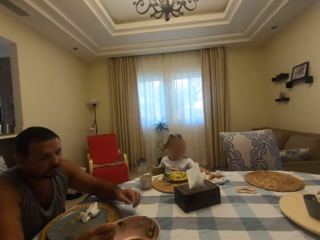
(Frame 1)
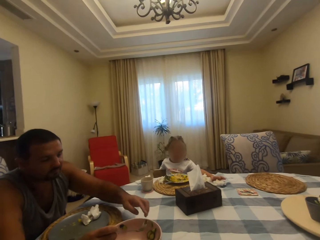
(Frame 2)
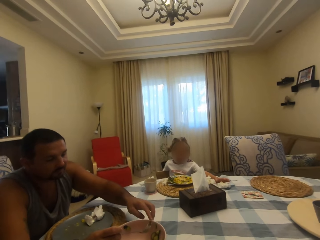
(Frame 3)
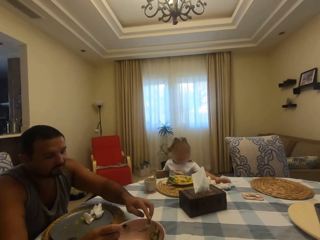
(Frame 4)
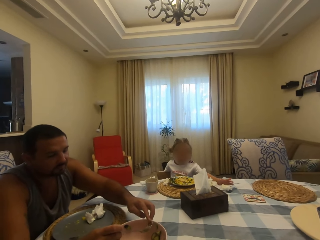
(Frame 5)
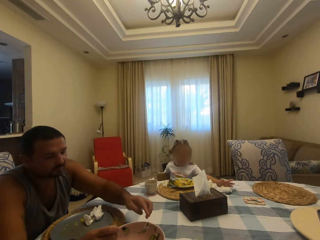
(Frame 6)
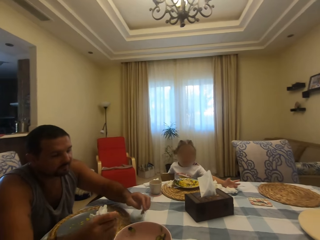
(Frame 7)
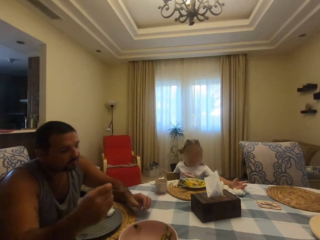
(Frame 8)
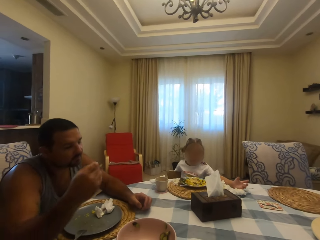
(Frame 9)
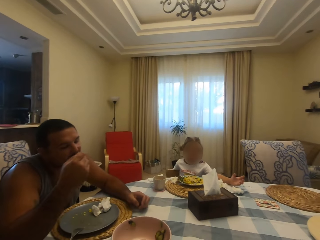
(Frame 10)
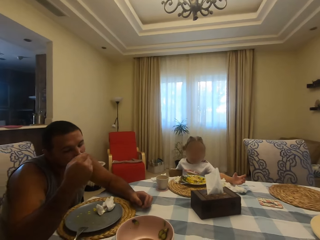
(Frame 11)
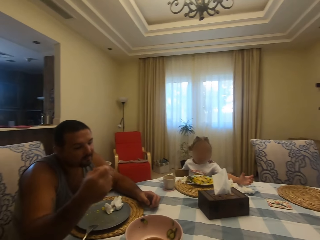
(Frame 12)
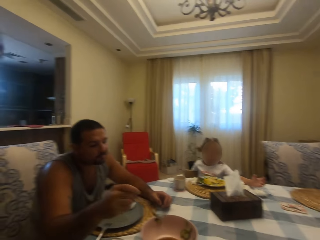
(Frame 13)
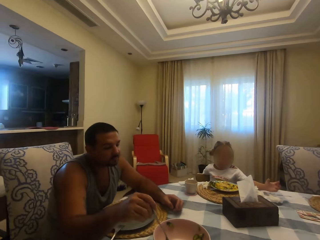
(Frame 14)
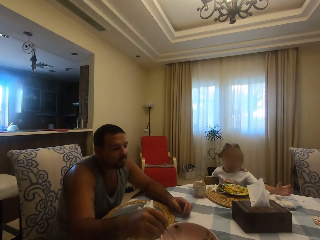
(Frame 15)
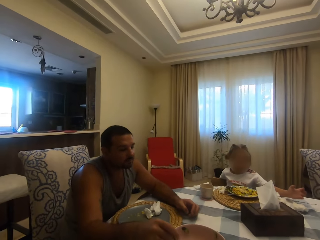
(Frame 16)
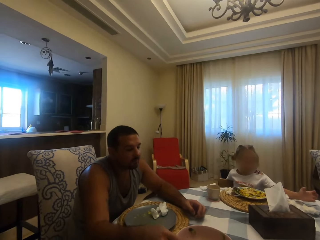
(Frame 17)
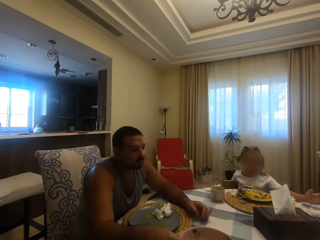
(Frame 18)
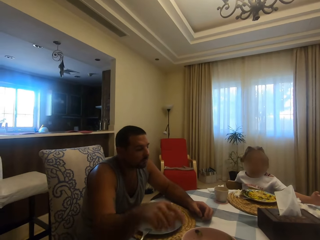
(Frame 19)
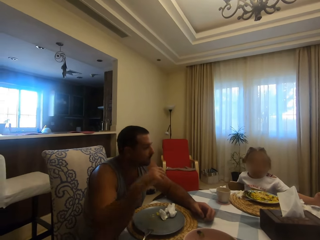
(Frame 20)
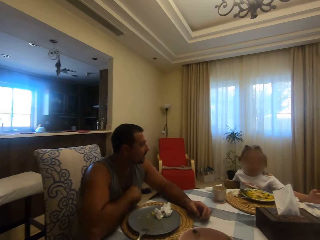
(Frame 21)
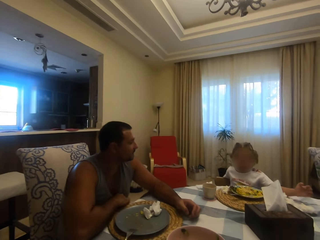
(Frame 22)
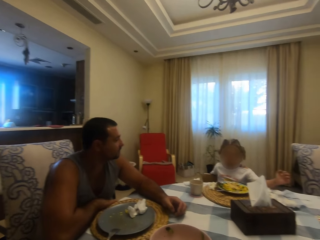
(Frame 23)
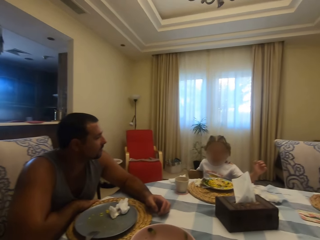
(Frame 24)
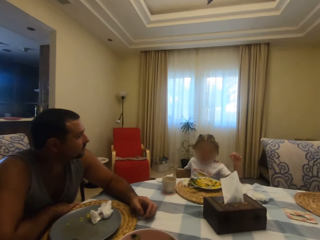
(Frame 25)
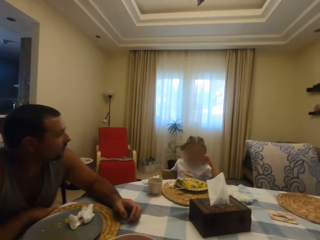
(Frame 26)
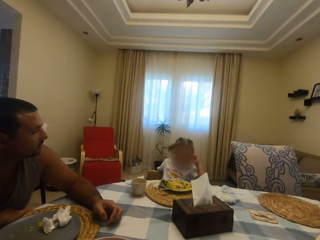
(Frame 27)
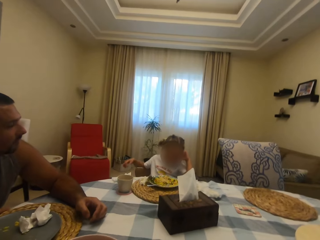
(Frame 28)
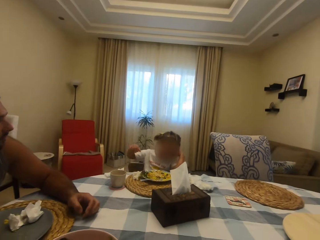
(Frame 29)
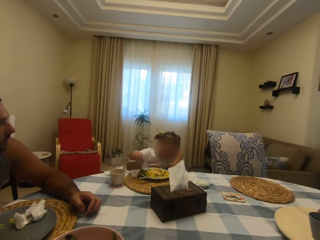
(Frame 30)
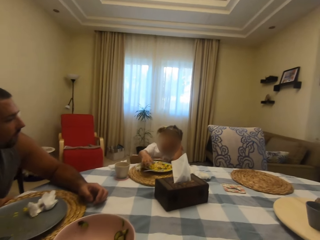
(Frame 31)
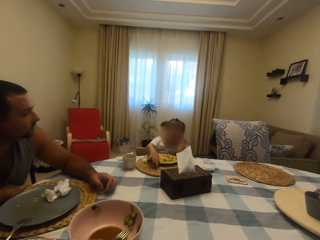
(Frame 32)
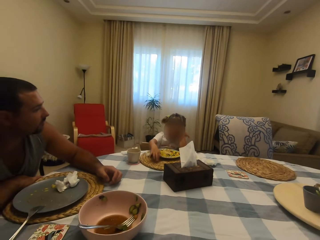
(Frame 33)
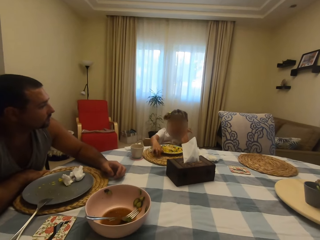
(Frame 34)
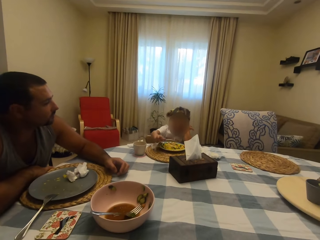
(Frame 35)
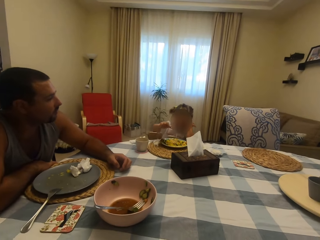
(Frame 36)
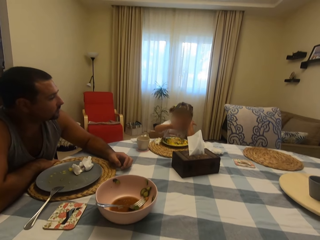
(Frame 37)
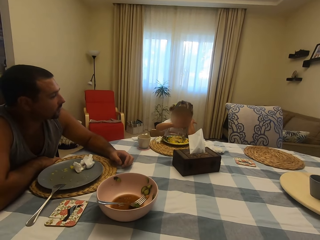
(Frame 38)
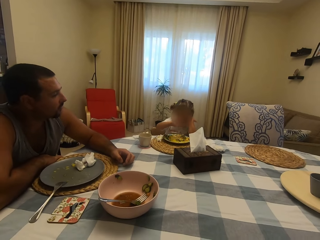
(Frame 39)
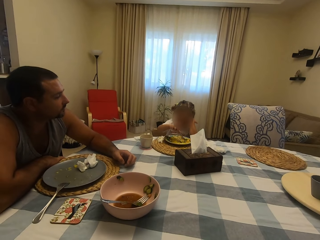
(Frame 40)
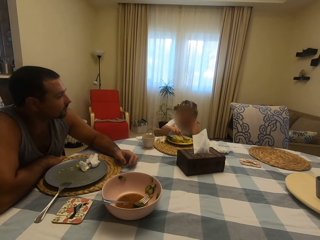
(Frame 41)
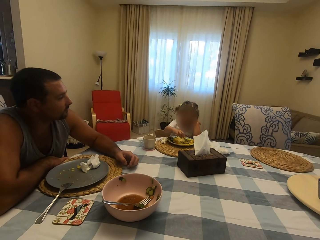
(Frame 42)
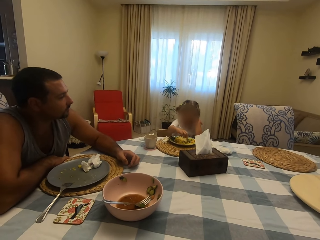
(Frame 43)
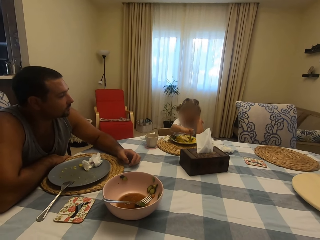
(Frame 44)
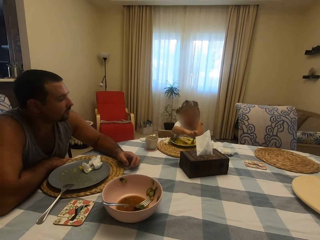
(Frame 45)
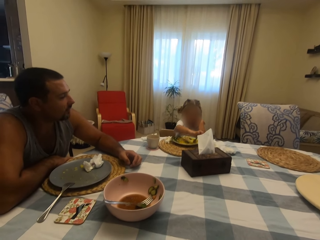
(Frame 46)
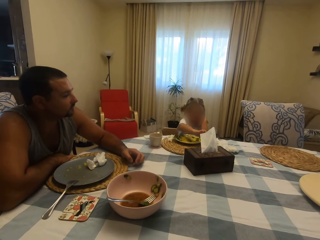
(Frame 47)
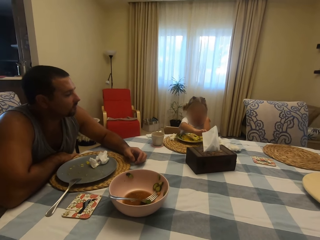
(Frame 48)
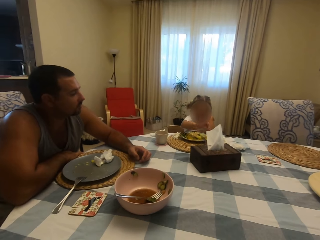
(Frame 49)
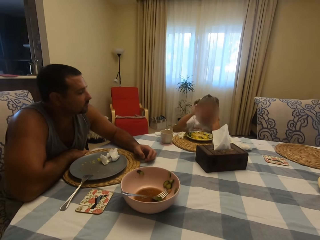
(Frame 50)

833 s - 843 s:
A man eats something. The camera wearer speaks to the man. They look around. Another person speaks to the camera wearer.

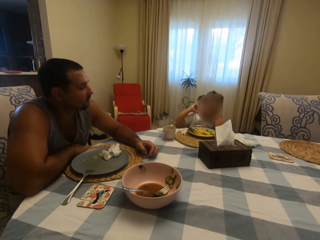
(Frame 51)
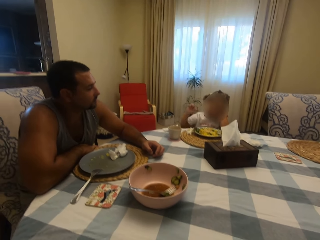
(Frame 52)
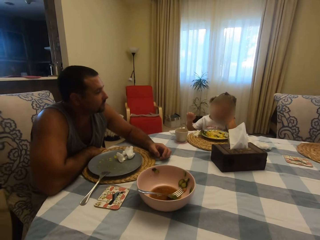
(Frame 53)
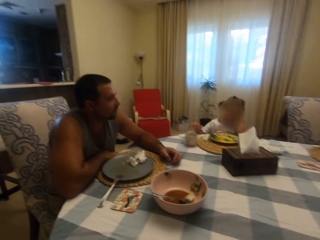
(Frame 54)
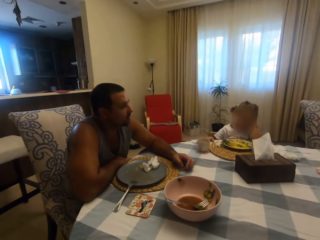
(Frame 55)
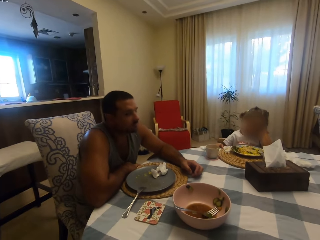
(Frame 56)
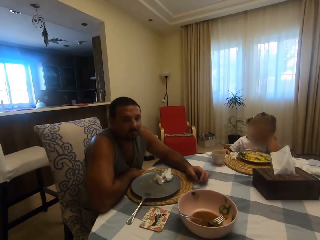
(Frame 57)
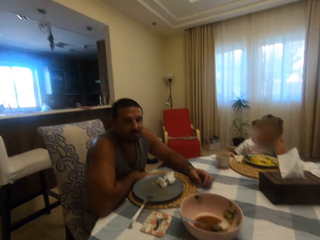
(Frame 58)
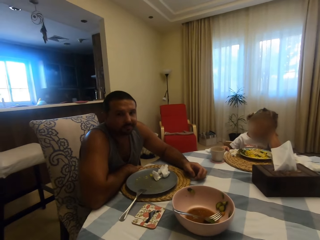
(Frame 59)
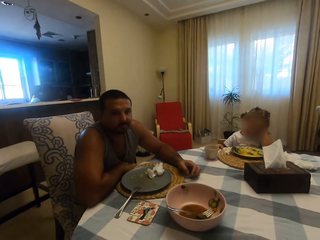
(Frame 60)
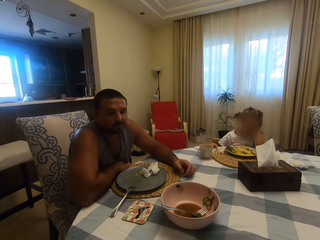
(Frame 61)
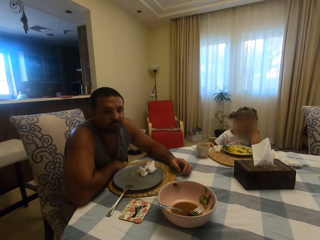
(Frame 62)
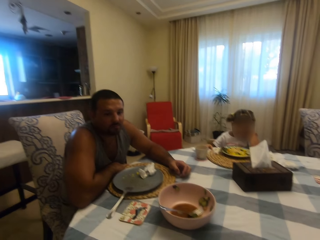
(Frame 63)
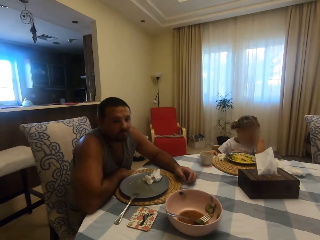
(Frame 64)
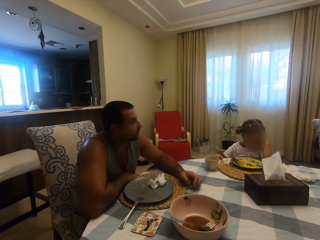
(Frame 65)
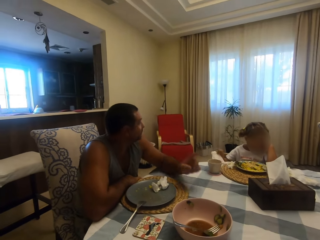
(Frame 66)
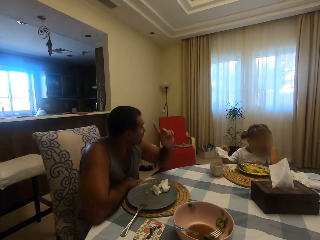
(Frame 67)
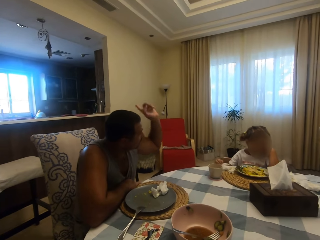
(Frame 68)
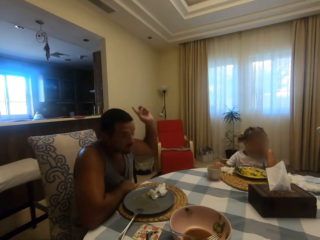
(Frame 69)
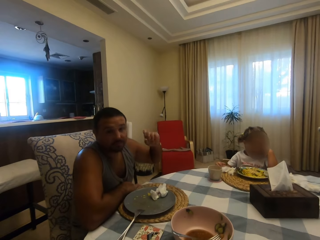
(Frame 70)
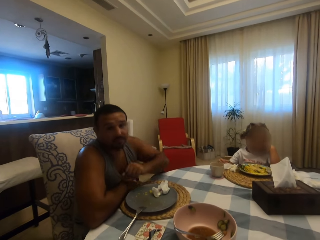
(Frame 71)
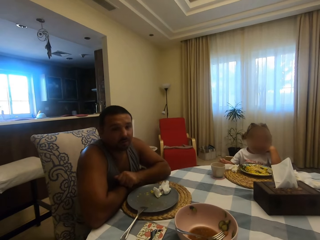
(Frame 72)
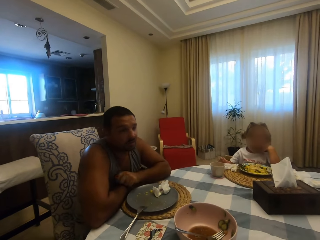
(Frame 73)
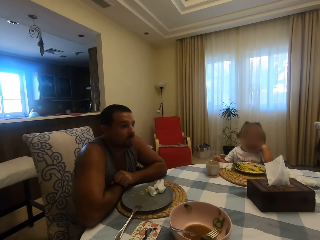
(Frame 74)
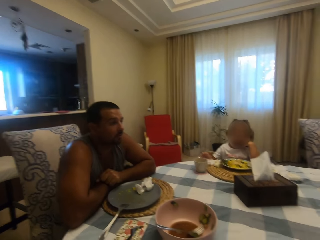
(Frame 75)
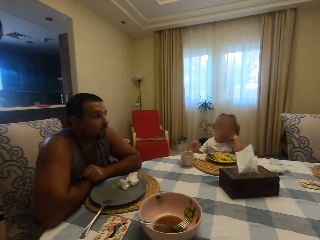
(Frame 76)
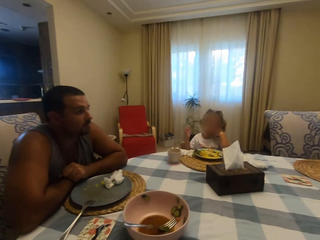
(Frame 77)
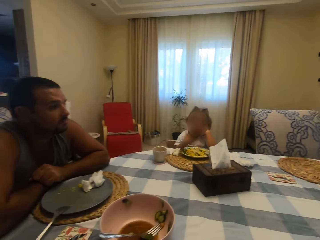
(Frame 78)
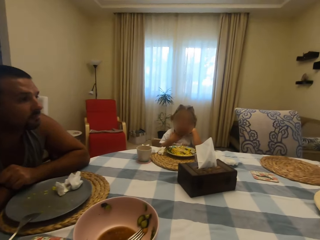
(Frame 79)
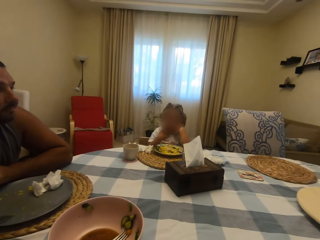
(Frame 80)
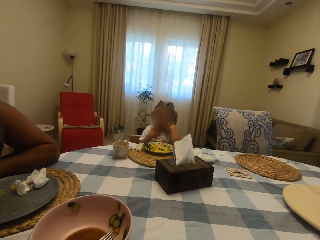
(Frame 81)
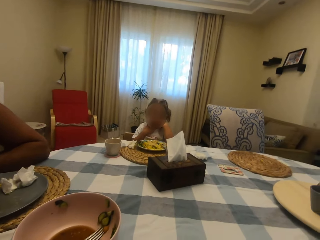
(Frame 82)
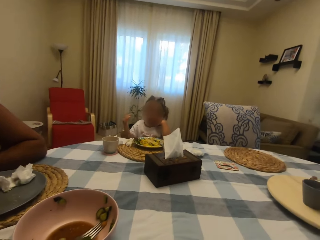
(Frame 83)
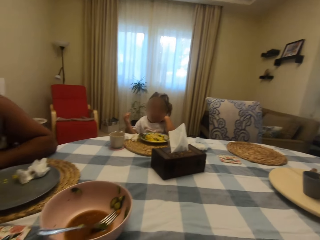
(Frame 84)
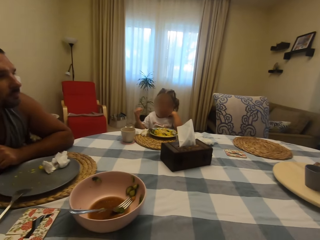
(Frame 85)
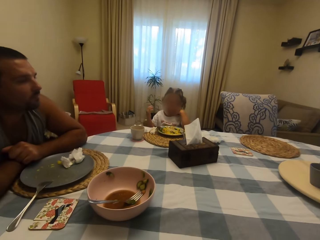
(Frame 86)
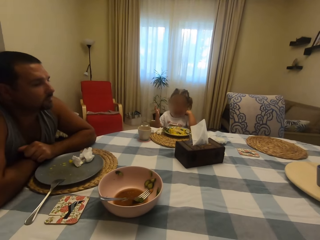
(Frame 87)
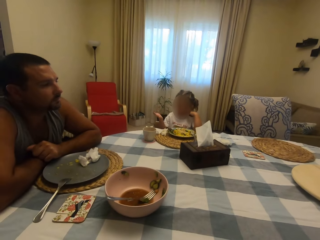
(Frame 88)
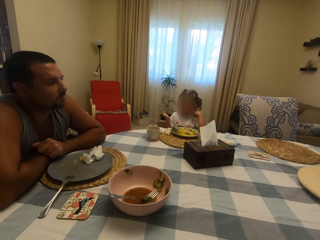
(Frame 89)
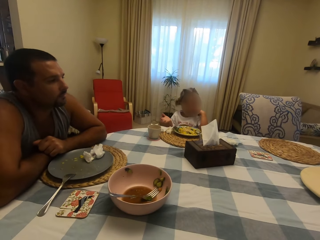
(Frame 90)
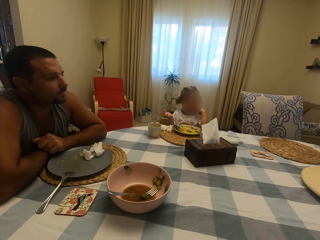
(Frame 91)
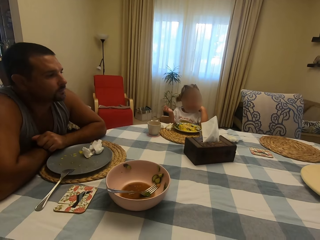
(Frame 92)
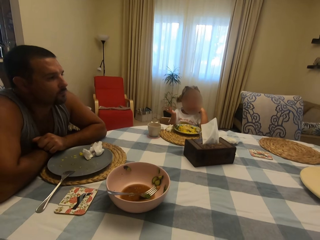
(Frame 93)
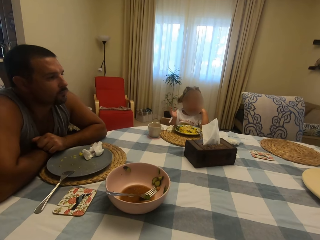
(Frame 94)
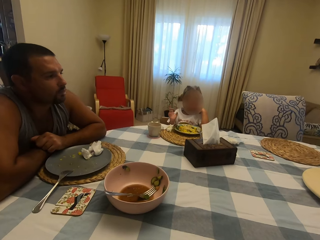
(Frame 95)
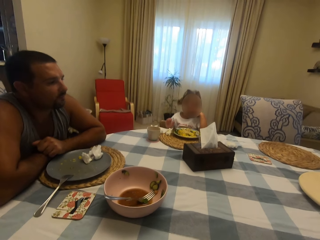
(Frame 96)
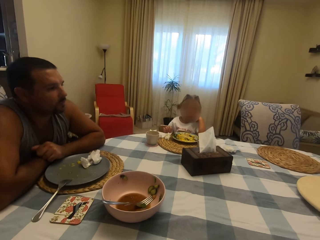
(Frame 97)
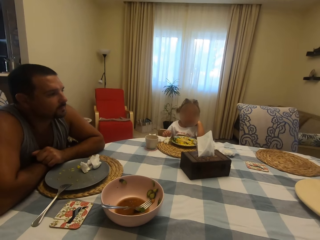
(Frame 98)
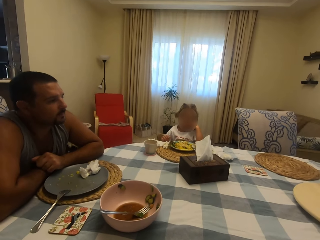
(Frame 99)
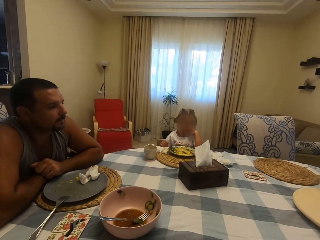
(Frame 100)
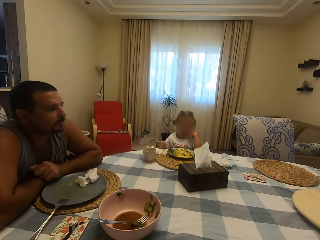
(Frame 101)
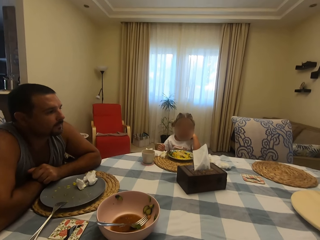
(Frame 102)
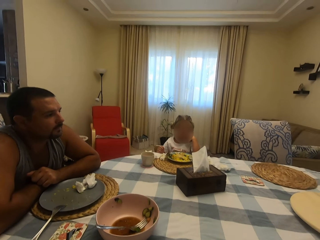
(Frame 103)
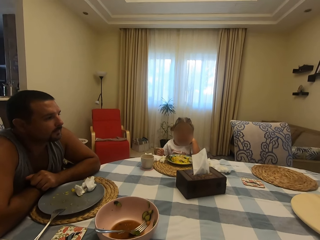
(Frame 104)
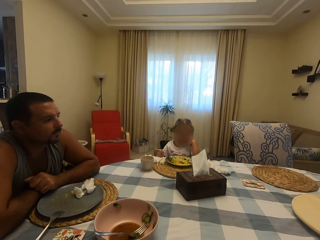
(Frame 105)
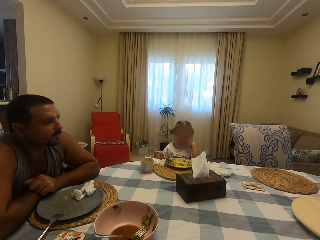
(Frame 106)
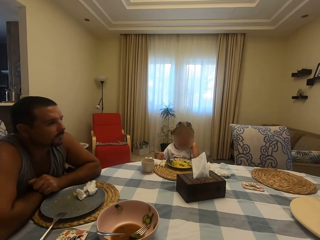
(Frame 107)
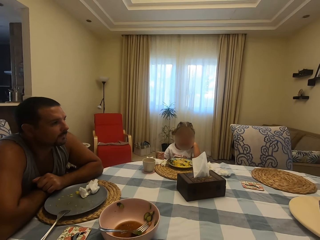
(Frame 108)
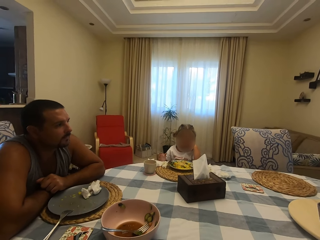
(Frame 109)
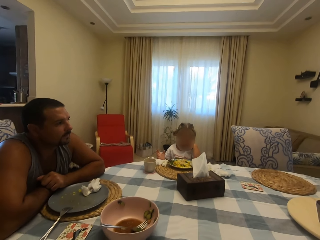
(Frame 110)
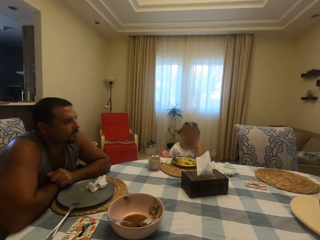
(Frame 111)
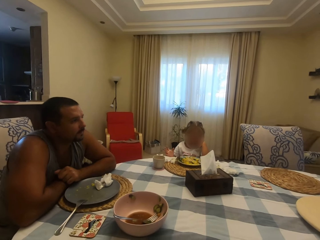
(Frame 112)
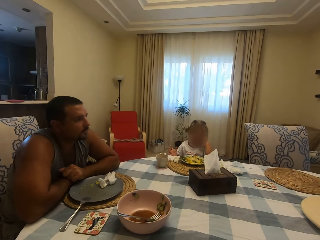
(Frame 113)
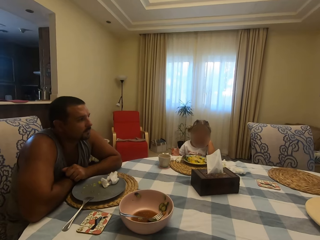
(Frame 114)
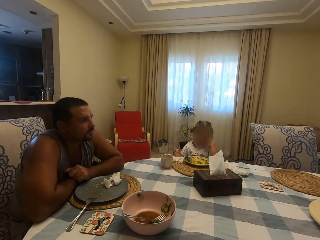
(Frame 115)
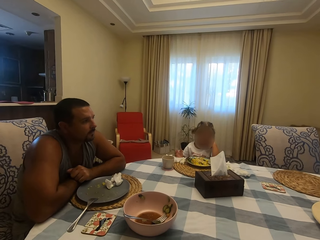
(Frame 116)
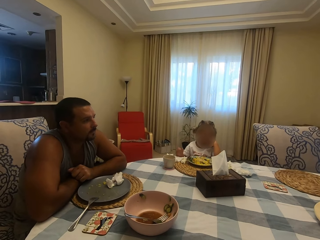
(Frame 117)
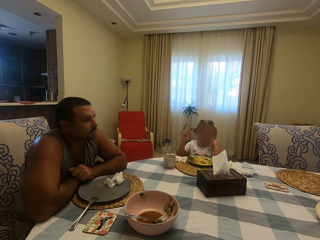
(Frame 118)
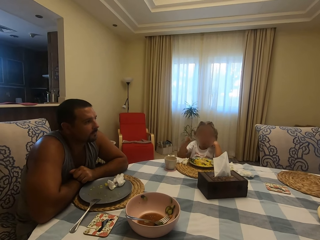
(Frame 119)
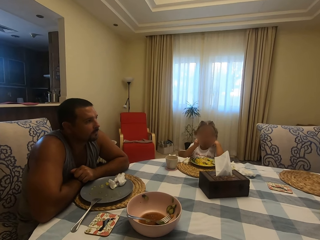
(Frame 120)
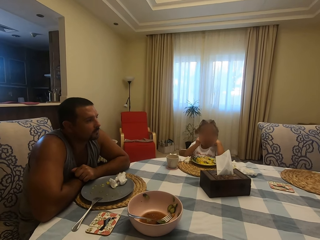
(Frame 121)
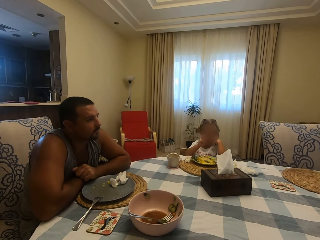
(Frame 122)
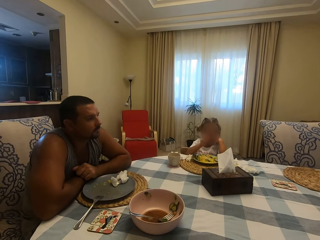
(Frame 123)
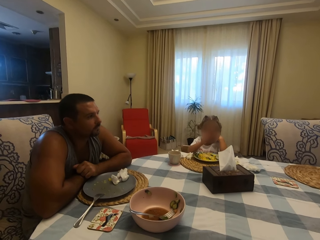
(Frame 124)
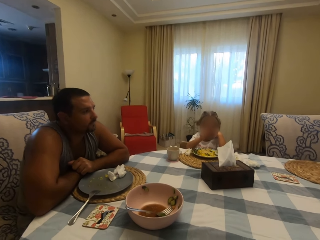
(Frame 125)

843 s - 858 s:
The camera wearer speaks to a person. The person points out. A man raises his hand. The person speaks. Another person speaks to the camera wearer. A child speaks to his parents. The child moves her hands.
